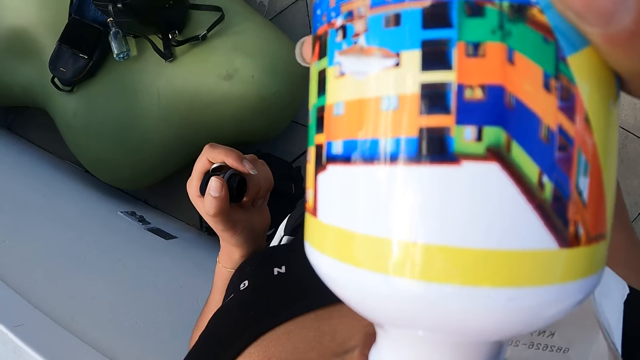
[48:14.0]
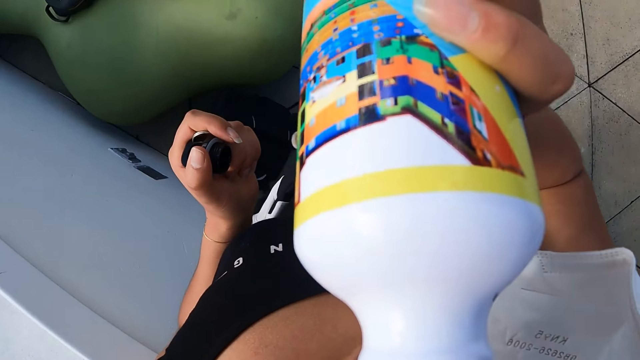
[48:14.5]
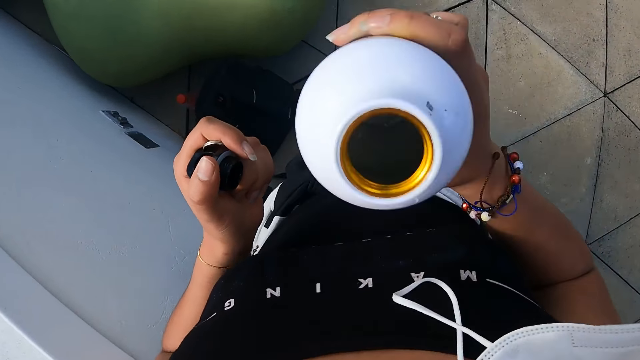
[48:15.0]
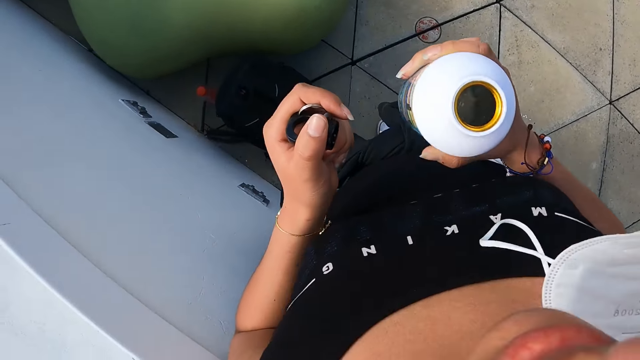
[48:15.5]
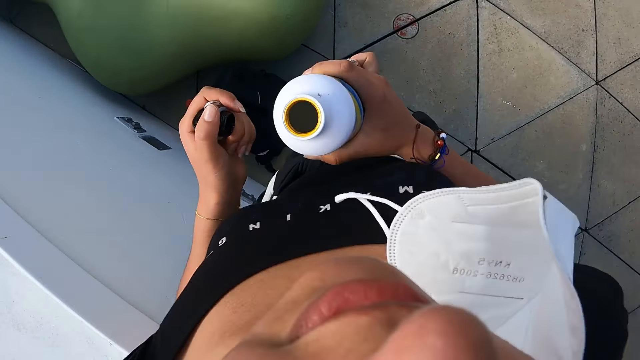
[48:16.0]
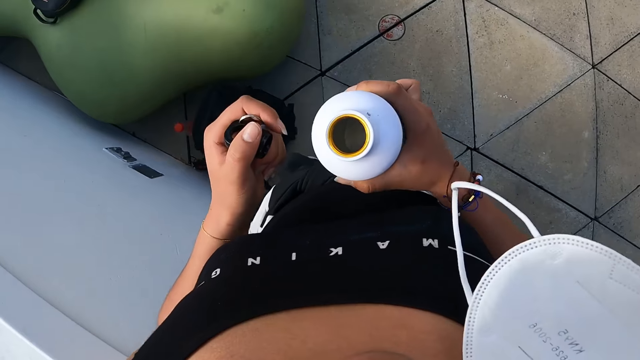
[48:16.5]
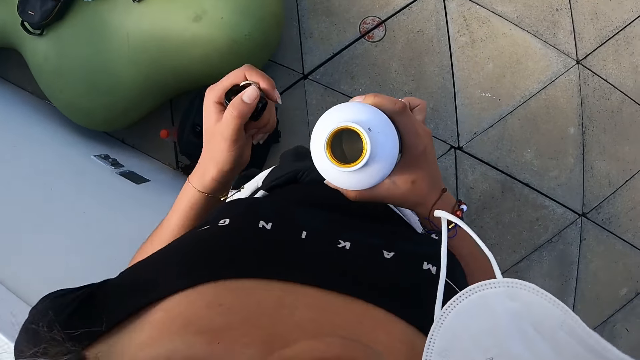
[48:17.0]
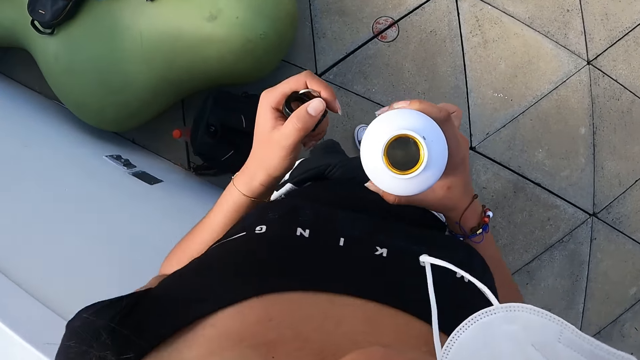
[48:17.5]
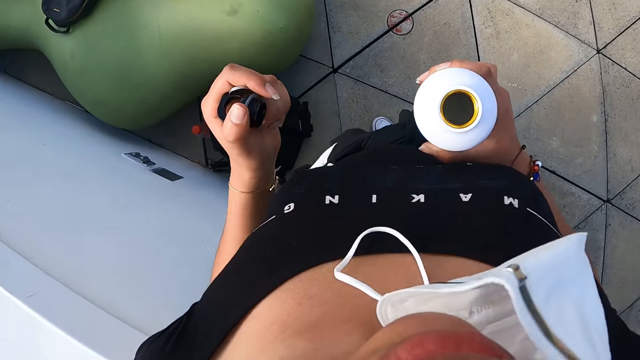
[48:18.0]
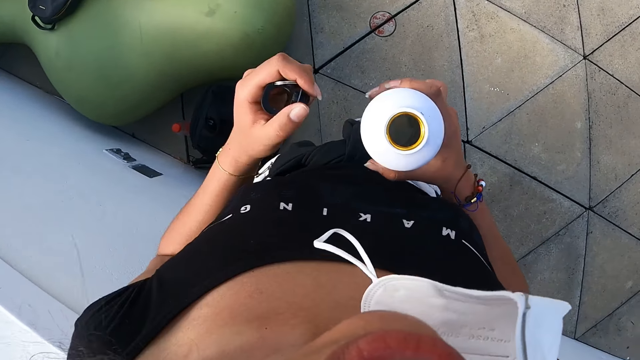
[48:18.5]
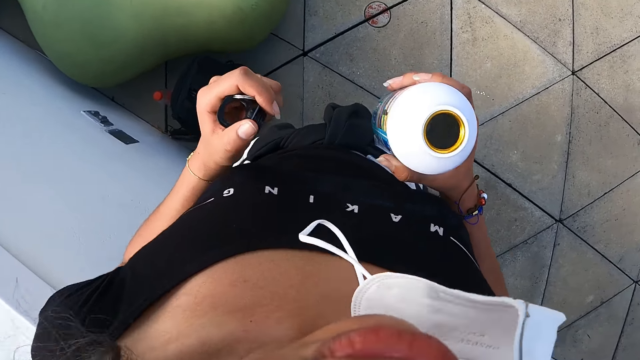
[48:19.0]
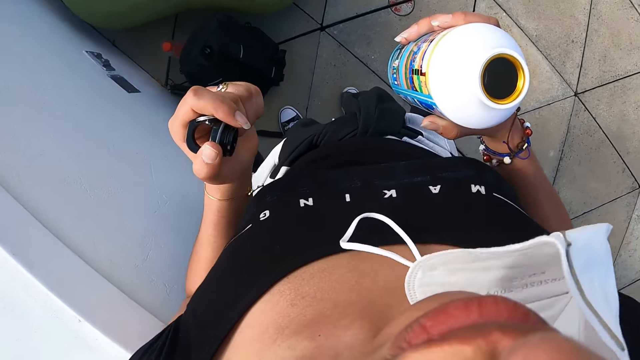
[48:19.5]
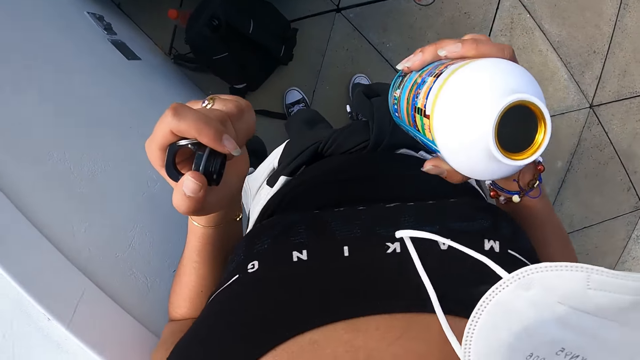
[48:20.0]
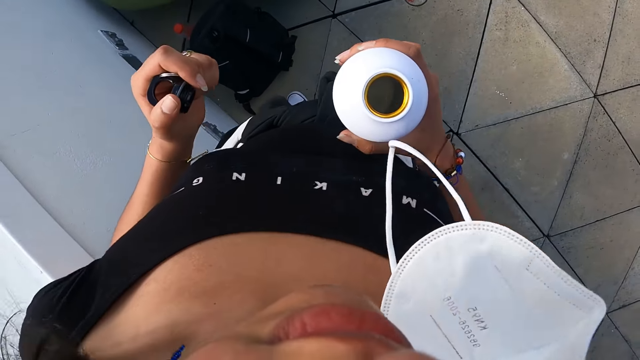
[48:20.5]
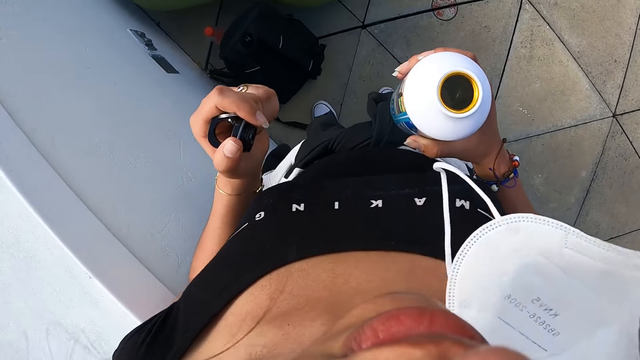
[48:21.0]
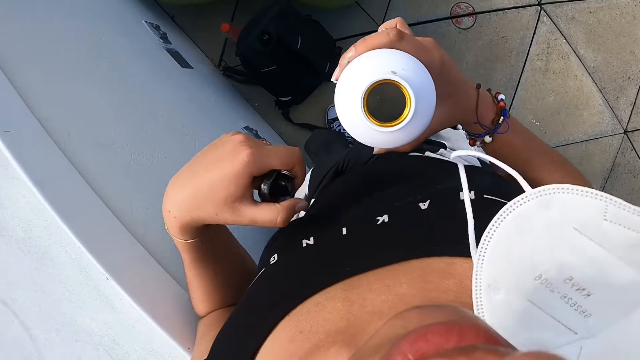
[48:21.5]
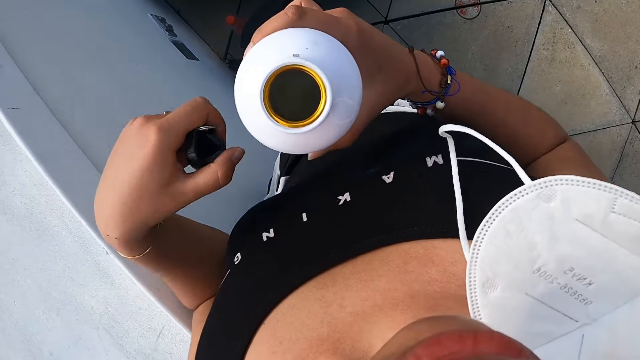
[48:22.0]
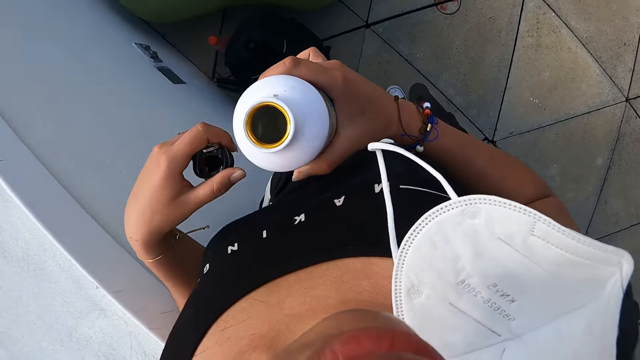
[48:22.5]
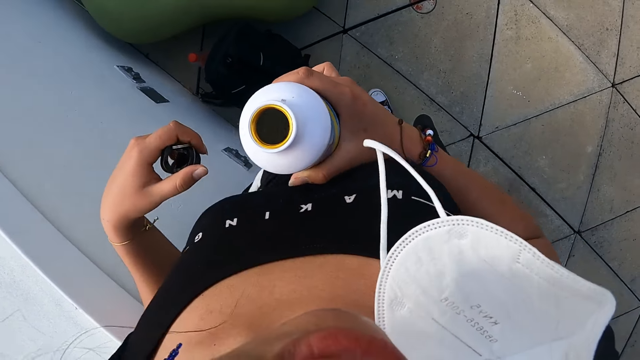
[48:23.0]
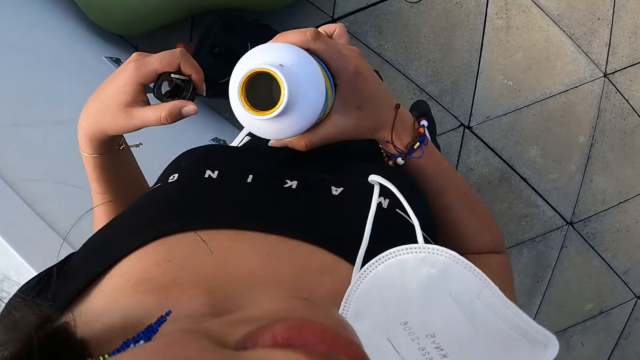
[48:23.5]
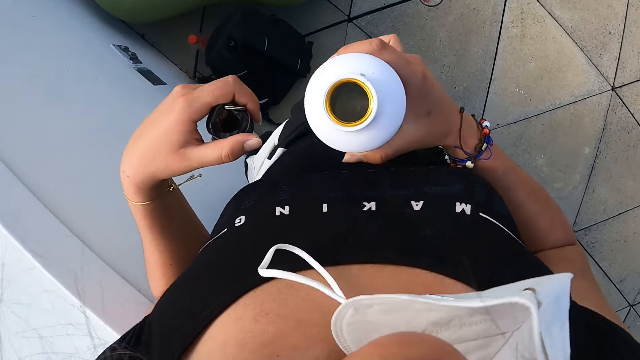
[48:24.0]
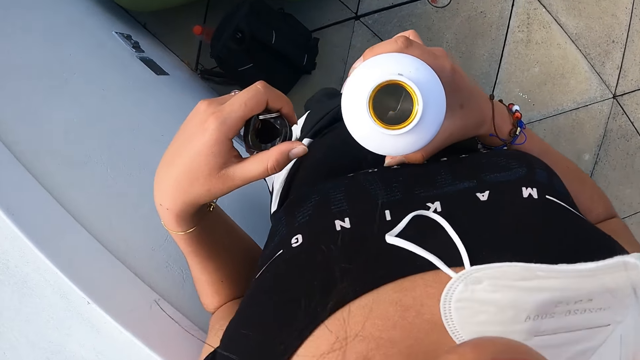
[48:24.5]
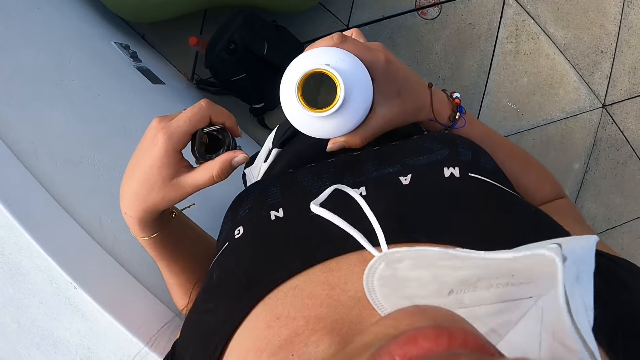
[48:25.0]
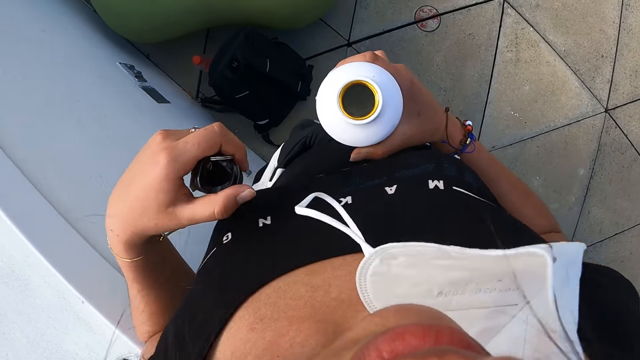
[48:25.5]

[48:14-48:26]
The camera wearer holds the bottle.

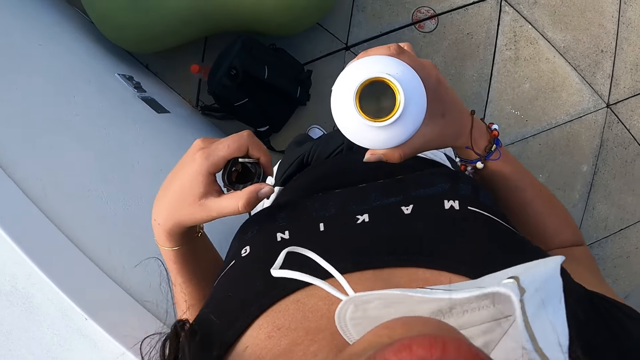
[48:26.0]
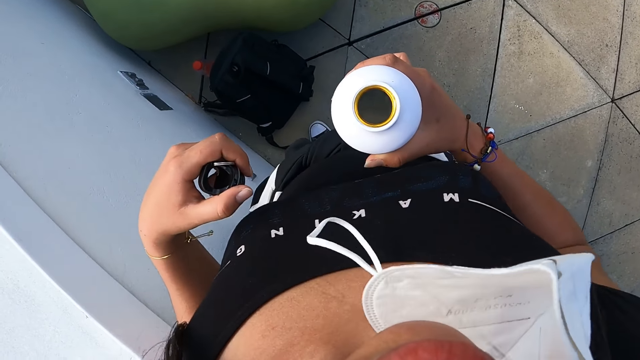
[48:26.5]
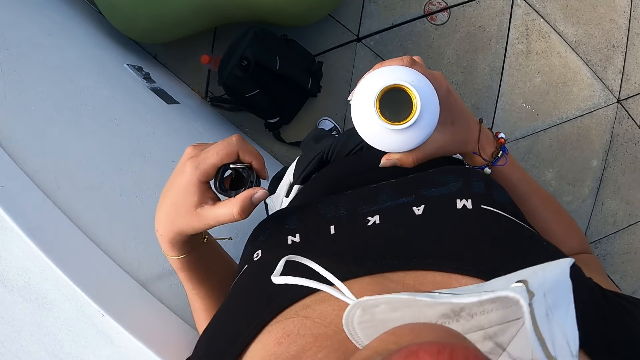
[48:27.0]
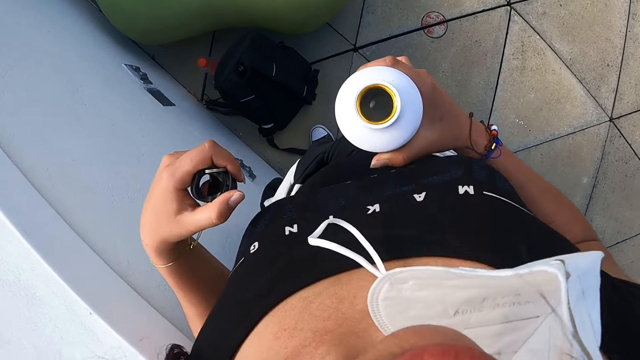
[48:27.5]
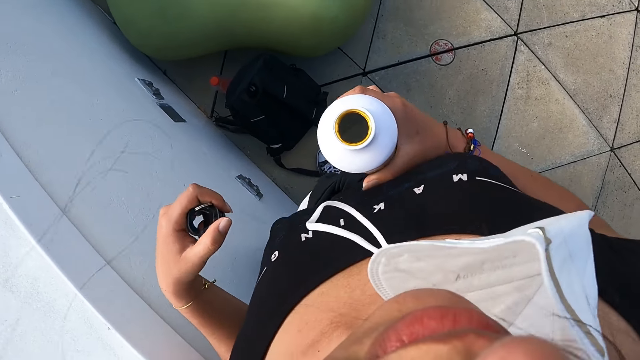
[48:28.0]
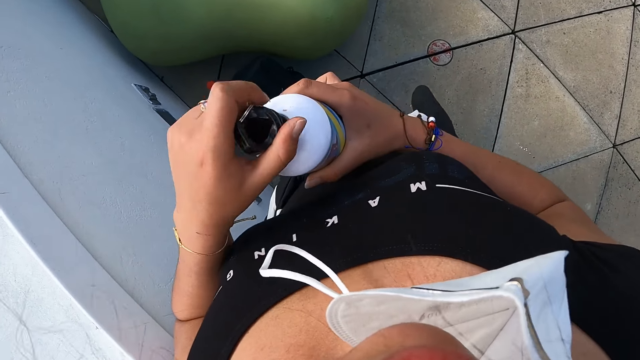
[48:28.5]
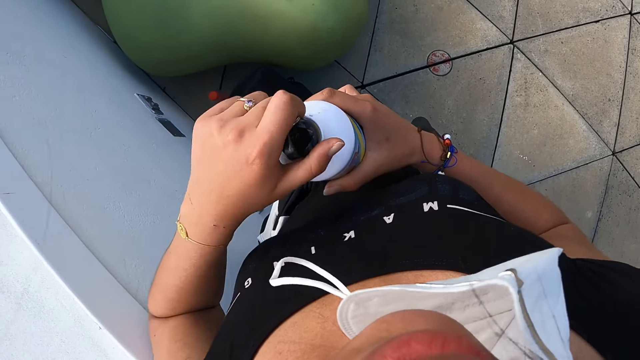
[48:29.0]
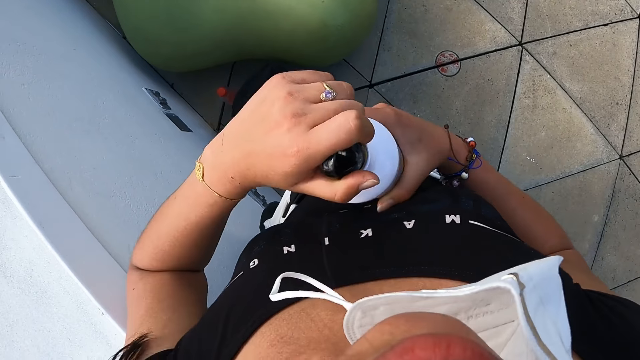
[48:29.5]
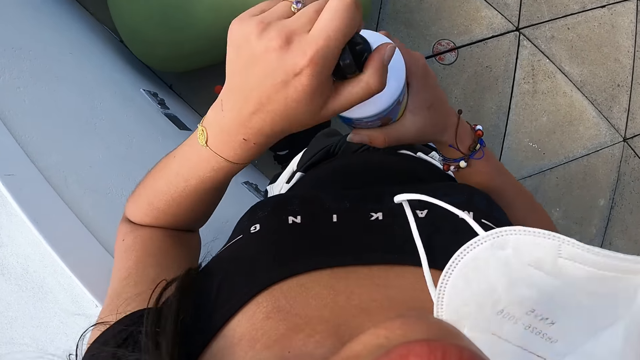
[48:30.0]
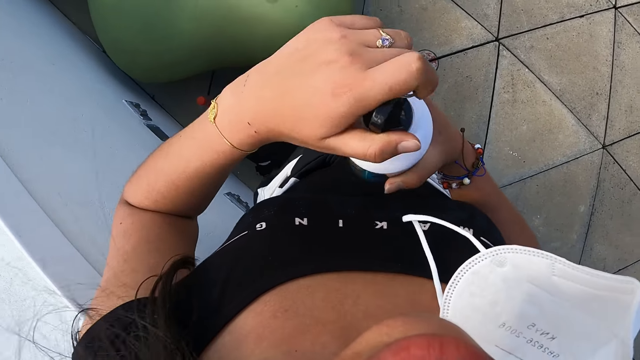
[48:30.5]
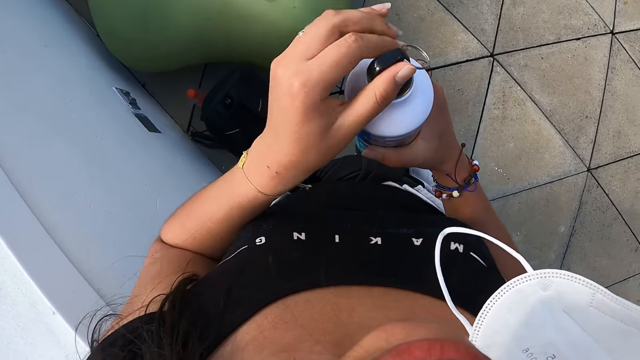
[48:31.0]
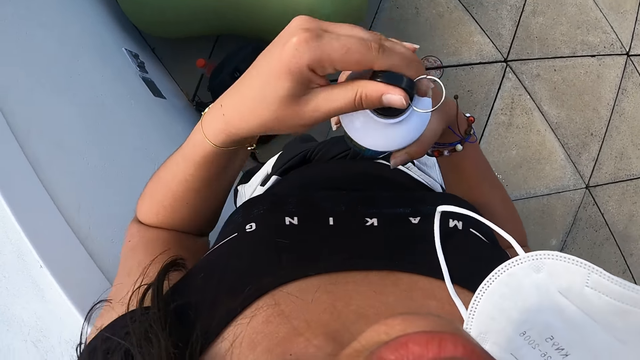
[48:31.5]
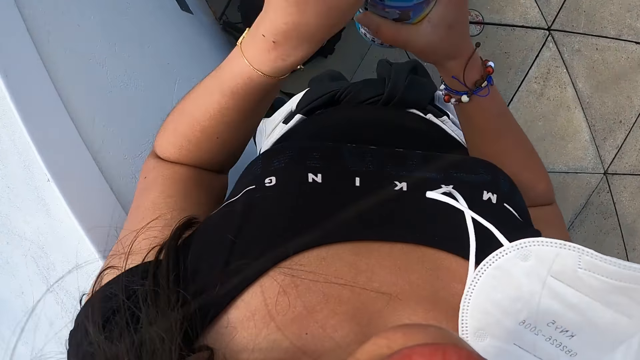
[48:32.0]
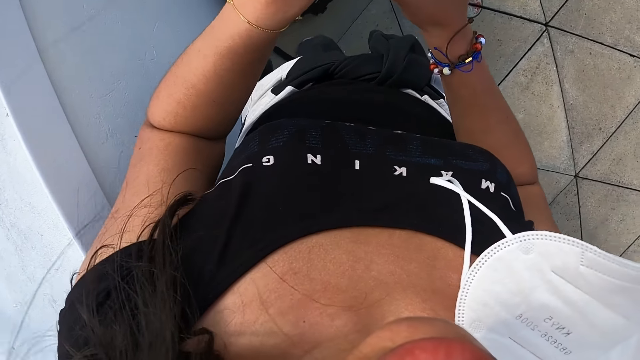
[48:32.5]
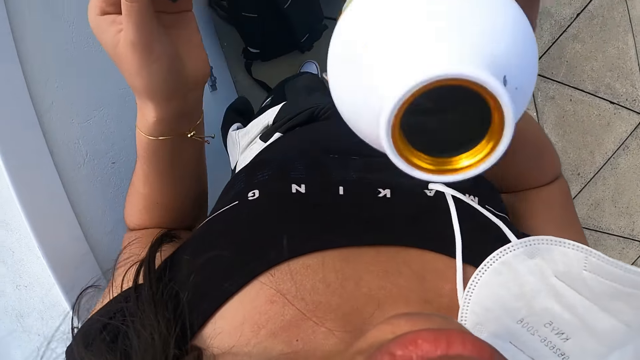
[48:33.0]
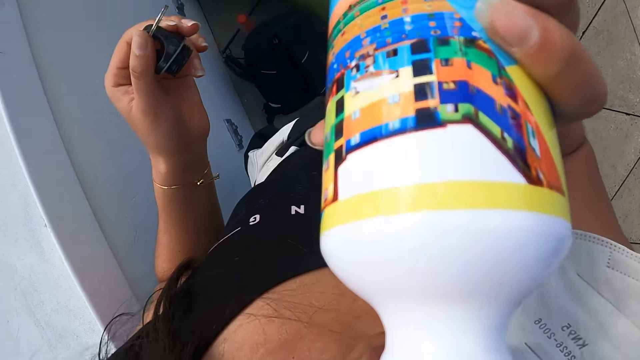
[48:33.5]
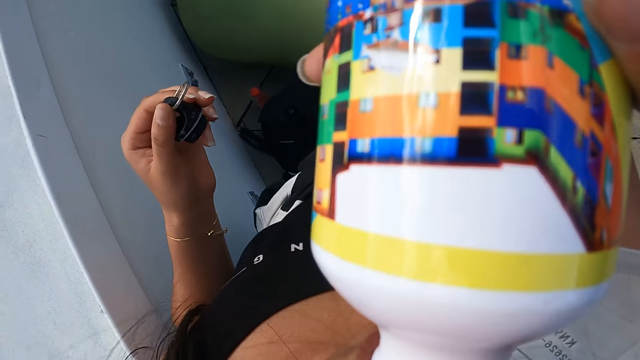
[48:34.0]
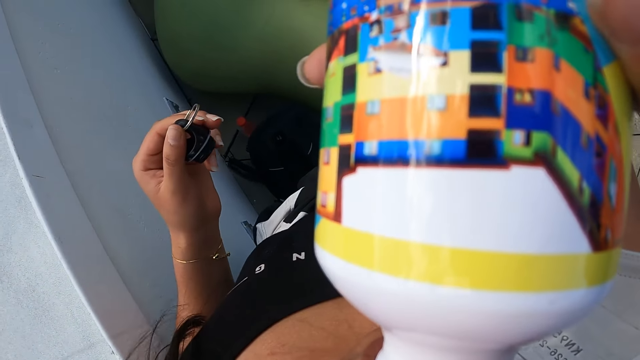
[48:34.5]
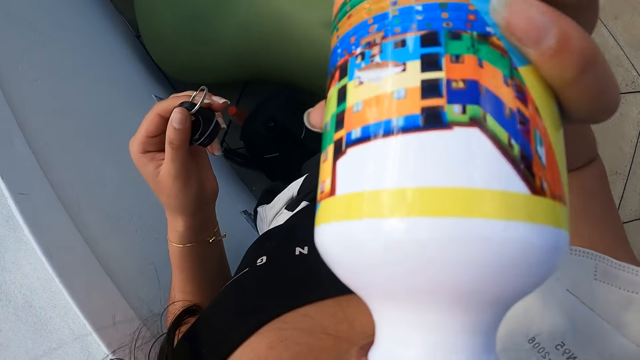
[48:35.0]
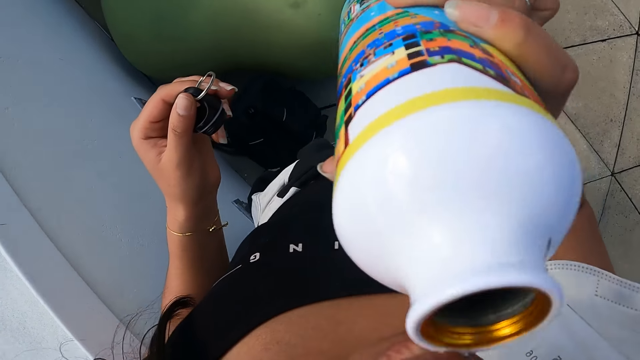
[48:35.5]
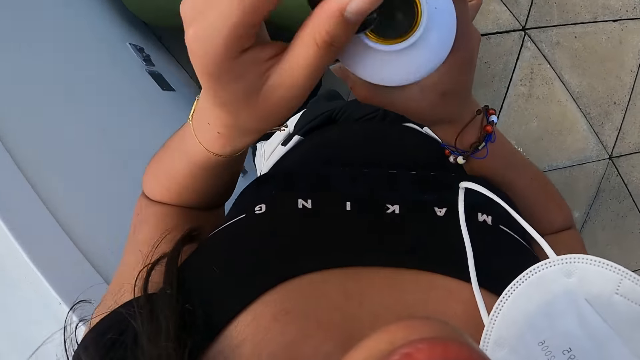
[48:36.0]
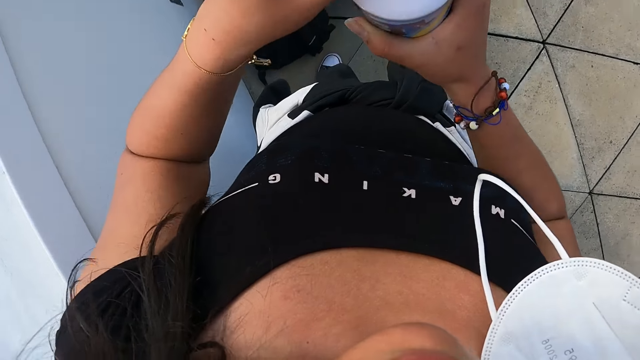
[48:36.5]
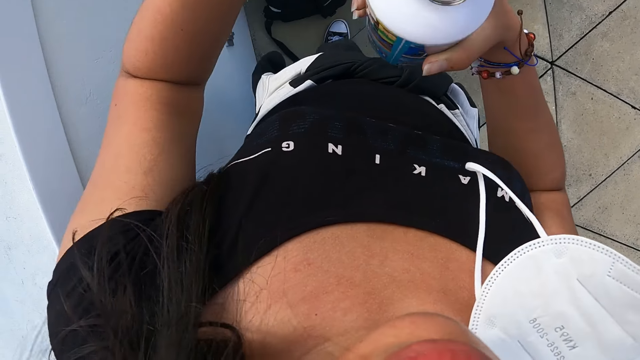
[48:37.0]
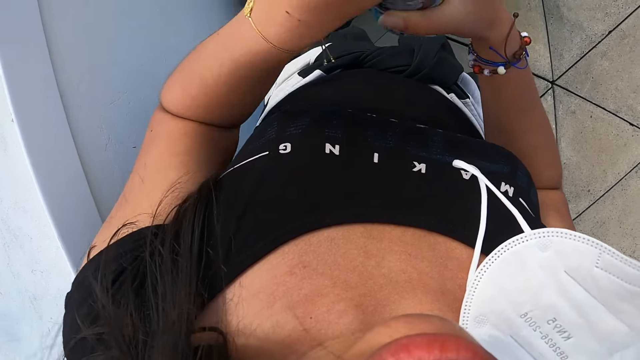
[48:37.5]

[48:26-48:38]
The camera wearer closes the bottle with the lid in her left hand. She takes a drink from the bottle with her right hand. She closes the bottle with the lid in her left hand.
